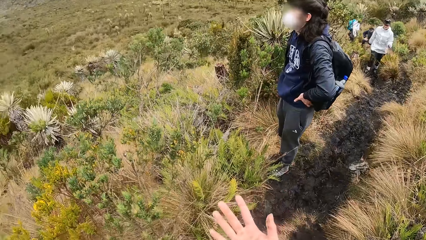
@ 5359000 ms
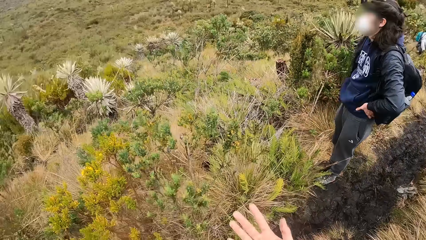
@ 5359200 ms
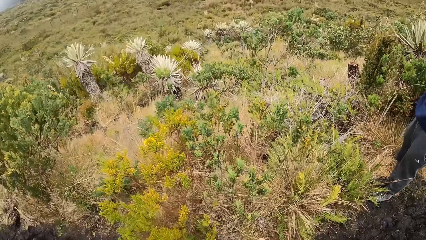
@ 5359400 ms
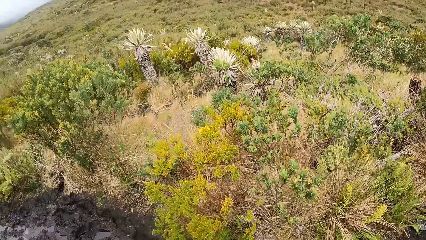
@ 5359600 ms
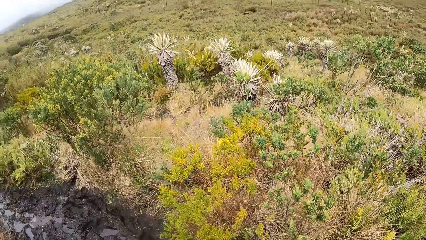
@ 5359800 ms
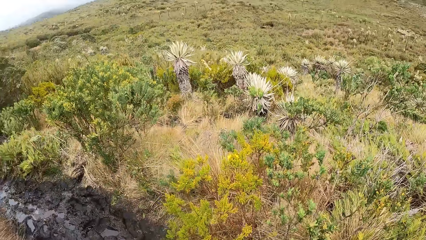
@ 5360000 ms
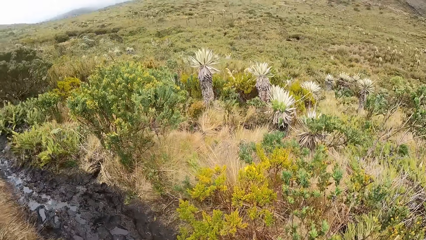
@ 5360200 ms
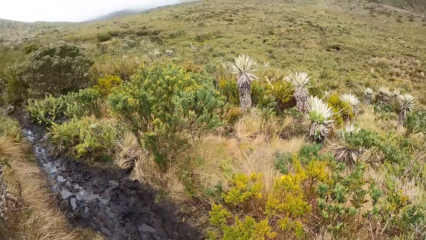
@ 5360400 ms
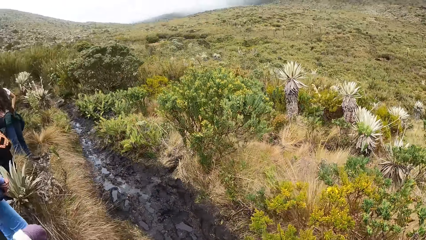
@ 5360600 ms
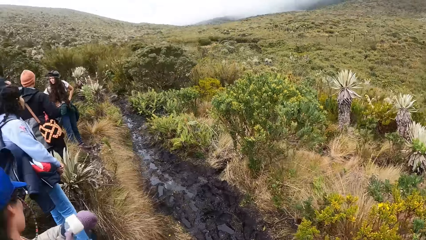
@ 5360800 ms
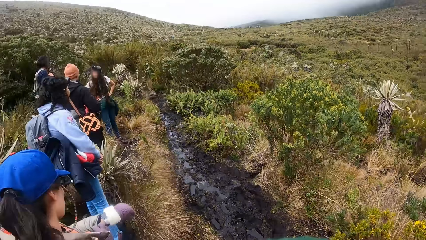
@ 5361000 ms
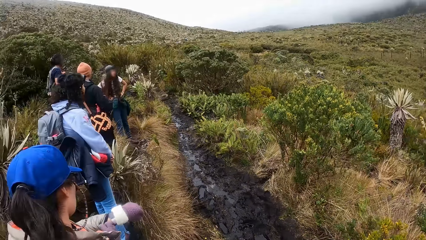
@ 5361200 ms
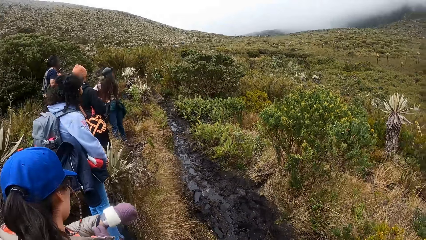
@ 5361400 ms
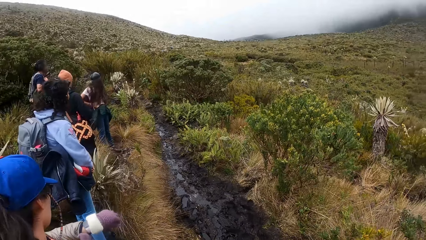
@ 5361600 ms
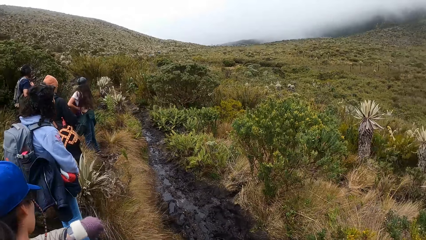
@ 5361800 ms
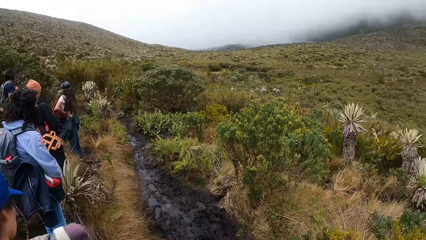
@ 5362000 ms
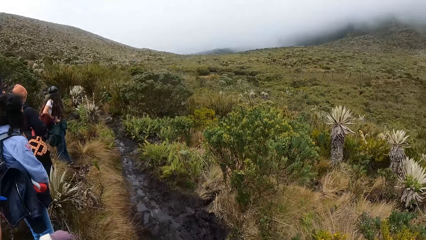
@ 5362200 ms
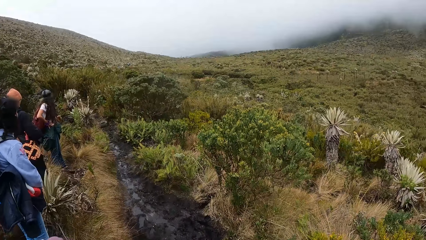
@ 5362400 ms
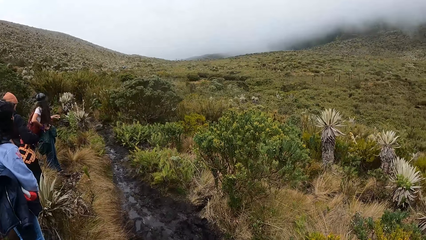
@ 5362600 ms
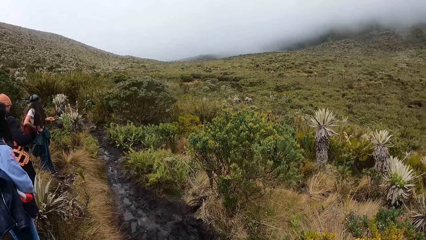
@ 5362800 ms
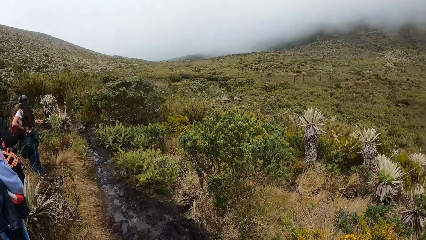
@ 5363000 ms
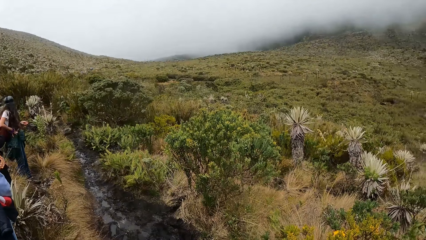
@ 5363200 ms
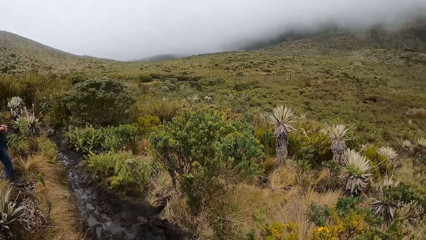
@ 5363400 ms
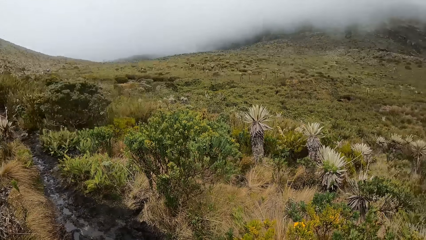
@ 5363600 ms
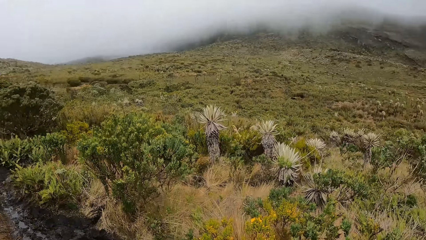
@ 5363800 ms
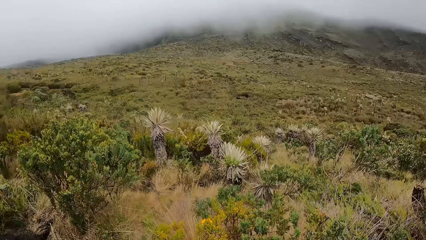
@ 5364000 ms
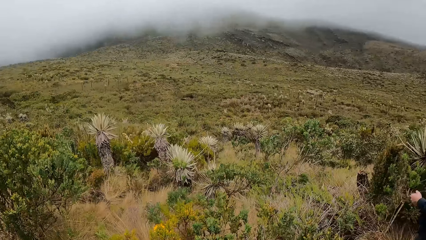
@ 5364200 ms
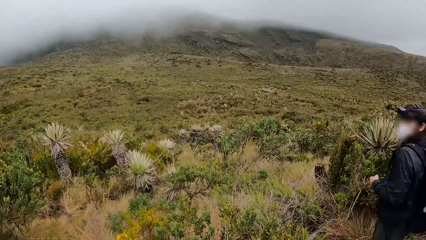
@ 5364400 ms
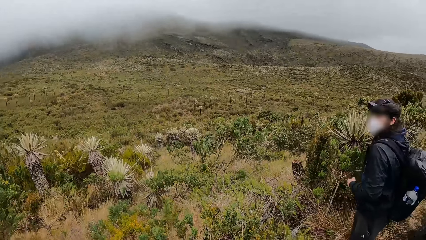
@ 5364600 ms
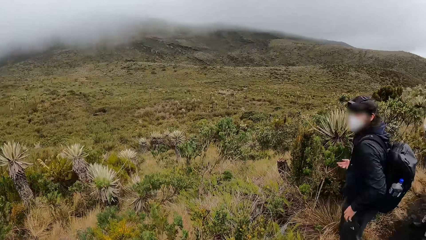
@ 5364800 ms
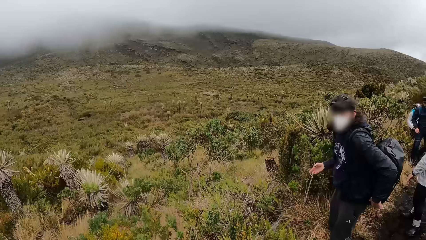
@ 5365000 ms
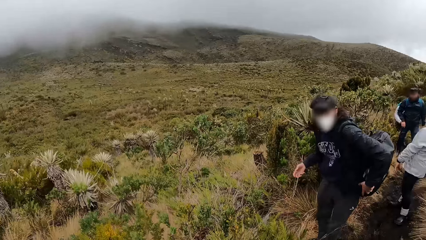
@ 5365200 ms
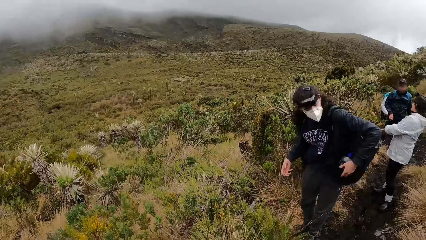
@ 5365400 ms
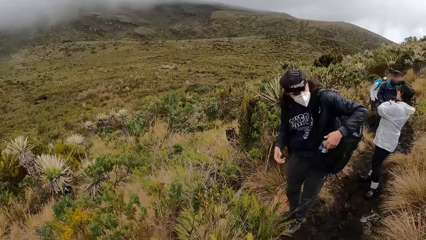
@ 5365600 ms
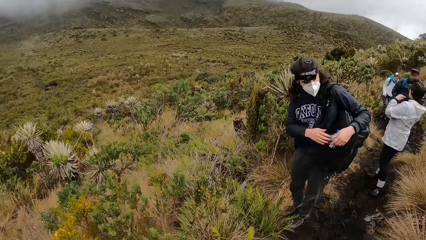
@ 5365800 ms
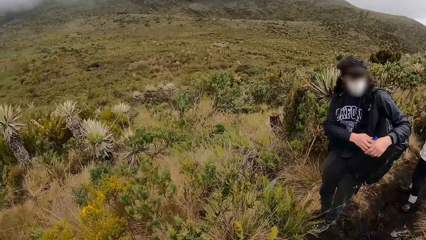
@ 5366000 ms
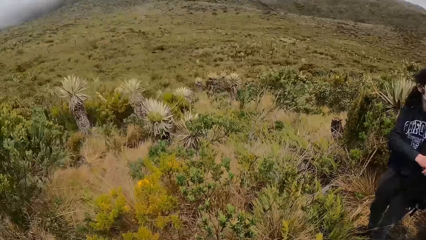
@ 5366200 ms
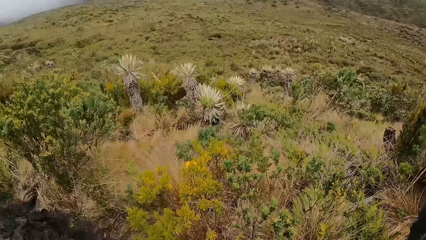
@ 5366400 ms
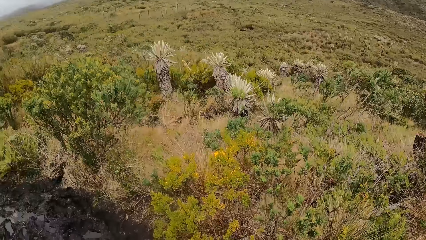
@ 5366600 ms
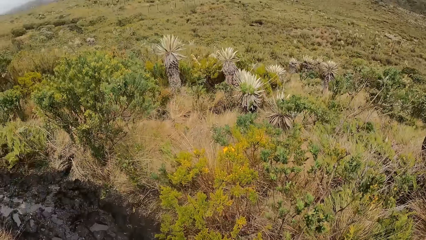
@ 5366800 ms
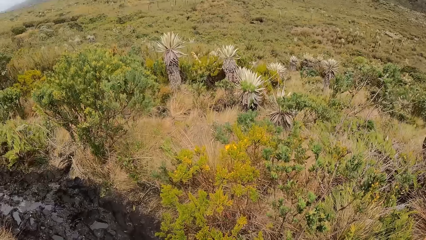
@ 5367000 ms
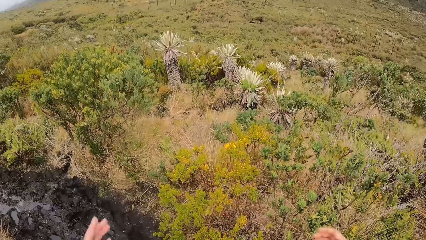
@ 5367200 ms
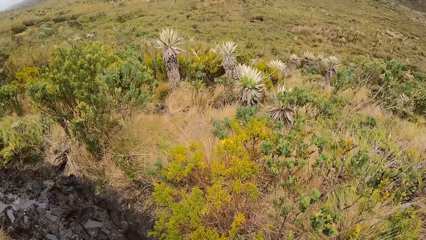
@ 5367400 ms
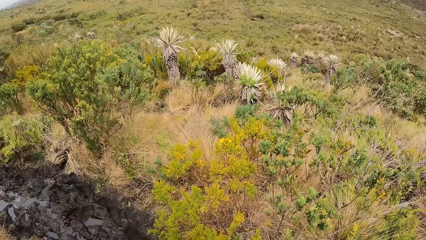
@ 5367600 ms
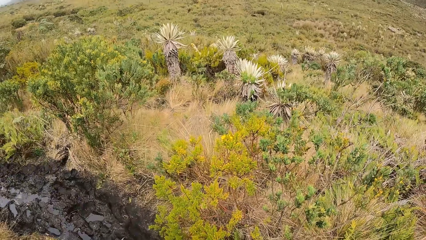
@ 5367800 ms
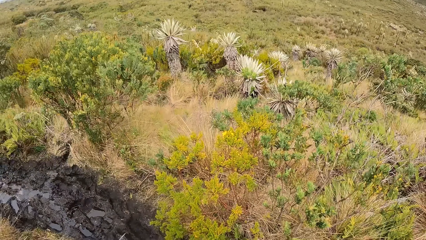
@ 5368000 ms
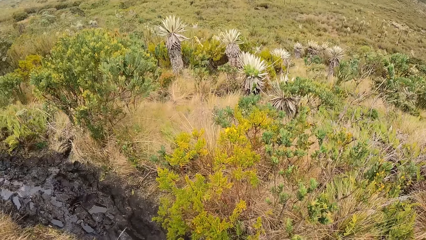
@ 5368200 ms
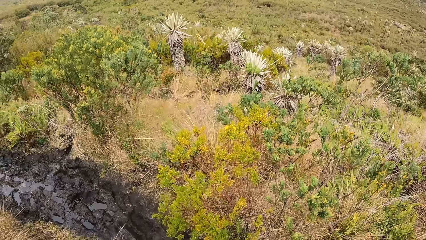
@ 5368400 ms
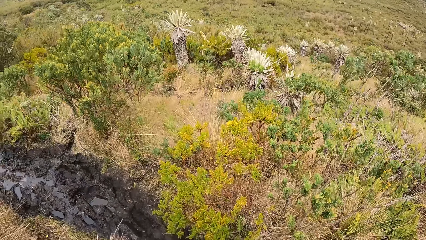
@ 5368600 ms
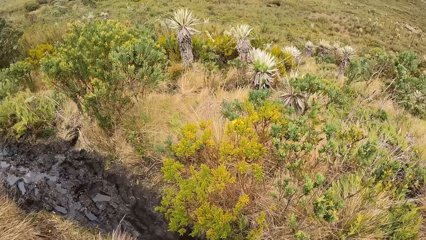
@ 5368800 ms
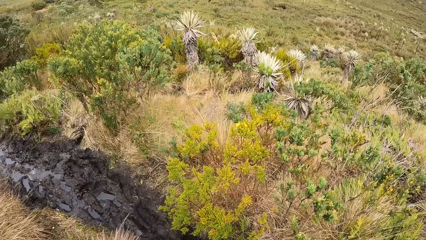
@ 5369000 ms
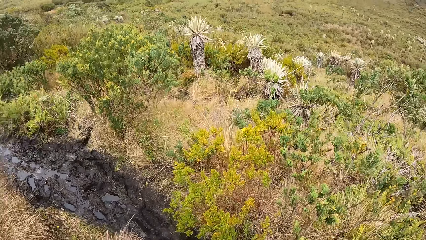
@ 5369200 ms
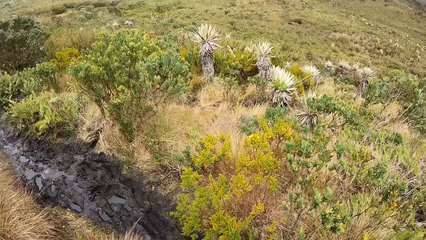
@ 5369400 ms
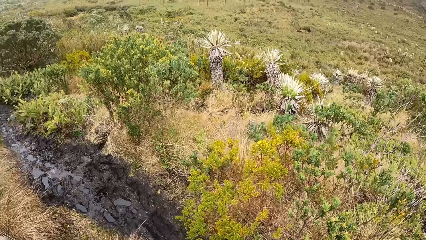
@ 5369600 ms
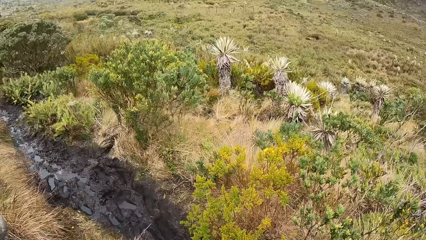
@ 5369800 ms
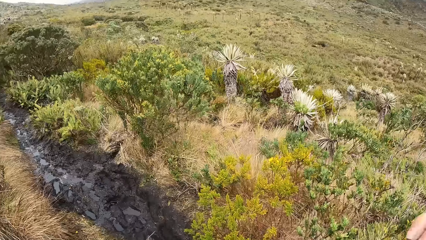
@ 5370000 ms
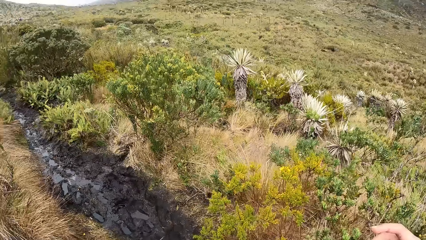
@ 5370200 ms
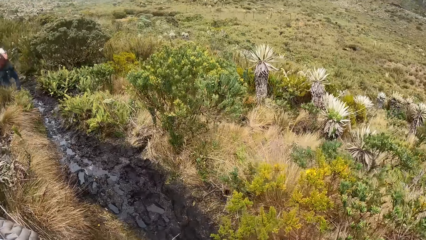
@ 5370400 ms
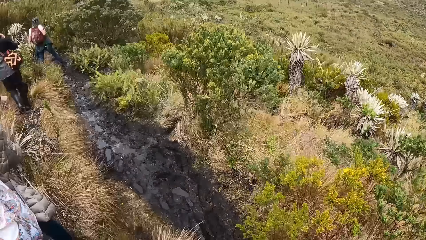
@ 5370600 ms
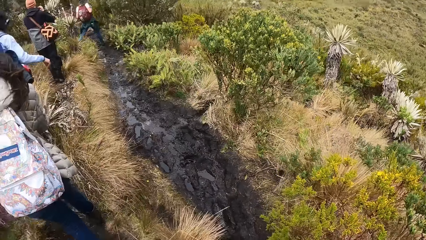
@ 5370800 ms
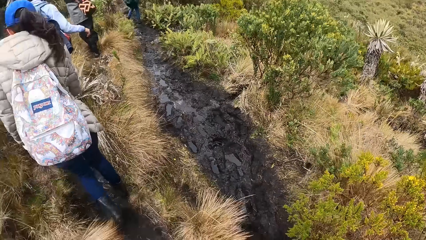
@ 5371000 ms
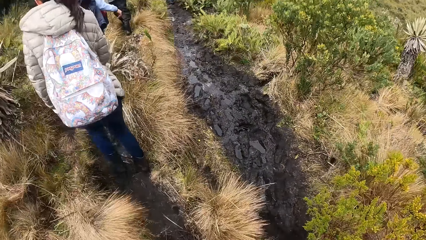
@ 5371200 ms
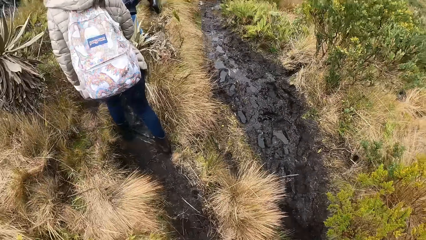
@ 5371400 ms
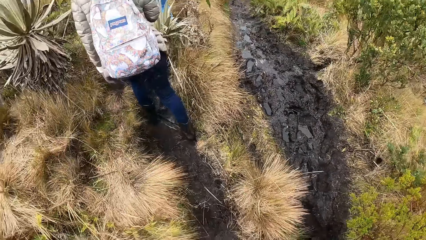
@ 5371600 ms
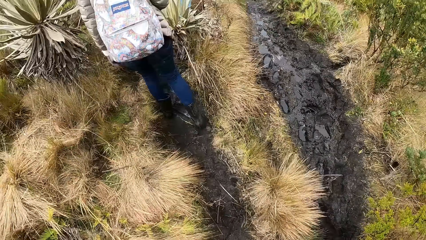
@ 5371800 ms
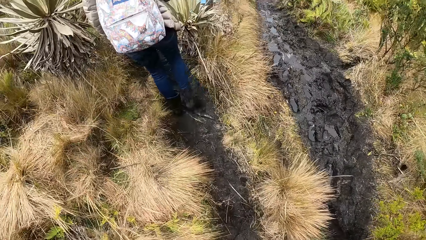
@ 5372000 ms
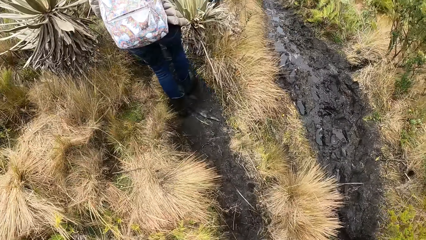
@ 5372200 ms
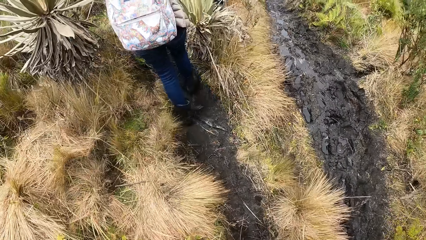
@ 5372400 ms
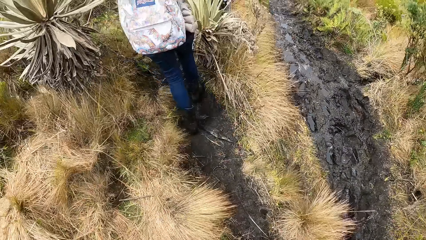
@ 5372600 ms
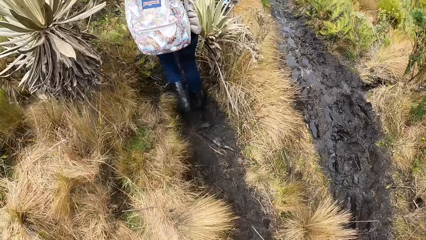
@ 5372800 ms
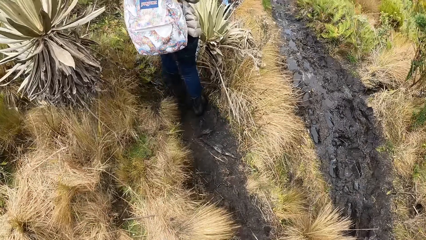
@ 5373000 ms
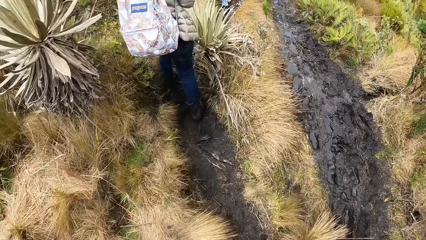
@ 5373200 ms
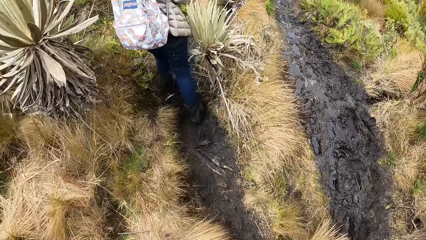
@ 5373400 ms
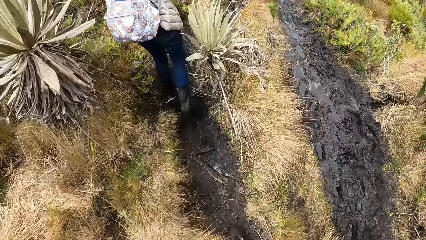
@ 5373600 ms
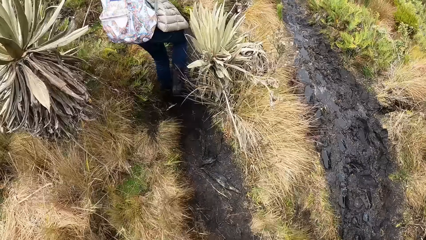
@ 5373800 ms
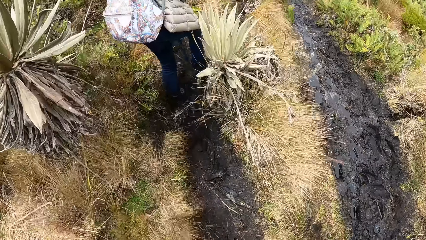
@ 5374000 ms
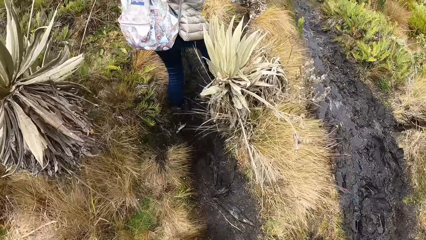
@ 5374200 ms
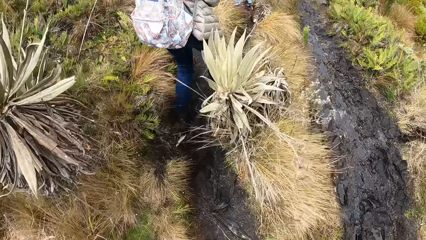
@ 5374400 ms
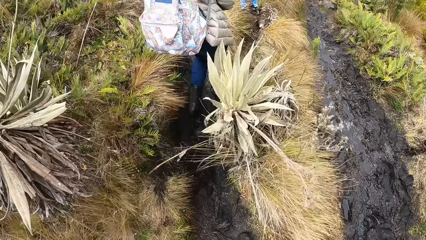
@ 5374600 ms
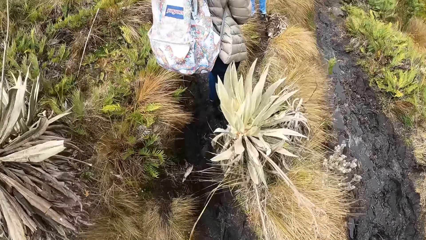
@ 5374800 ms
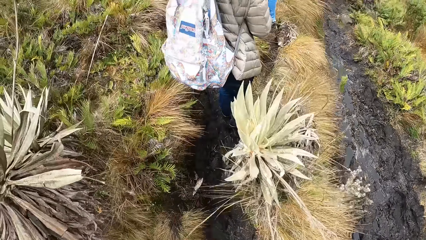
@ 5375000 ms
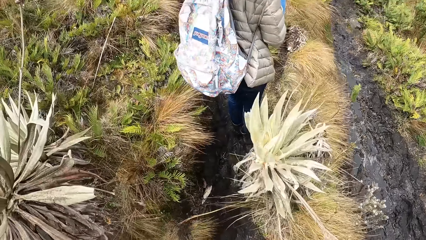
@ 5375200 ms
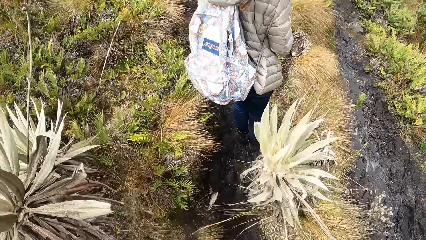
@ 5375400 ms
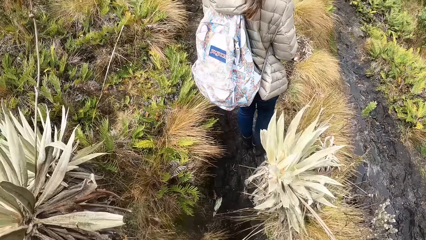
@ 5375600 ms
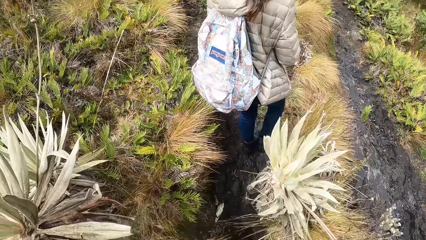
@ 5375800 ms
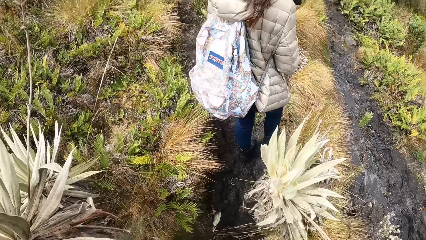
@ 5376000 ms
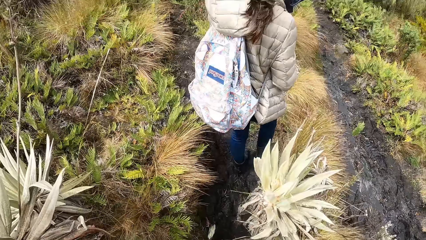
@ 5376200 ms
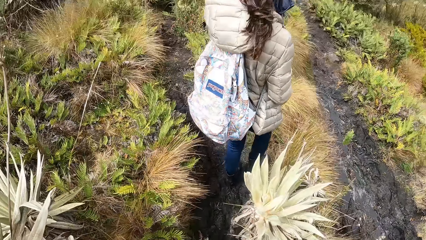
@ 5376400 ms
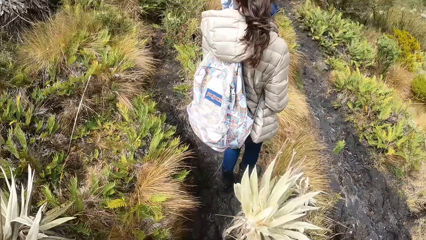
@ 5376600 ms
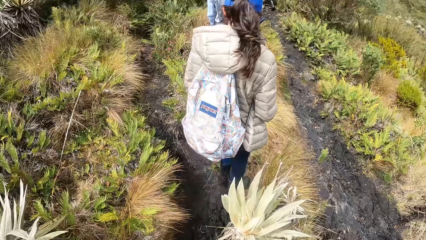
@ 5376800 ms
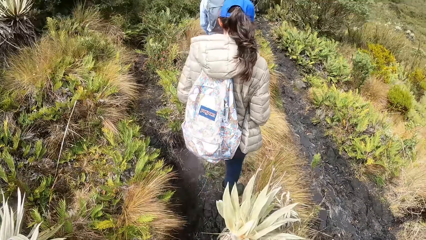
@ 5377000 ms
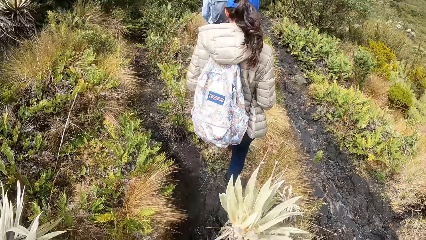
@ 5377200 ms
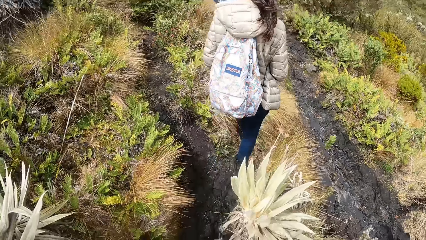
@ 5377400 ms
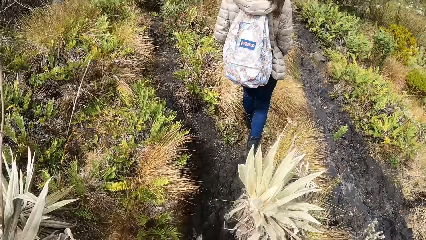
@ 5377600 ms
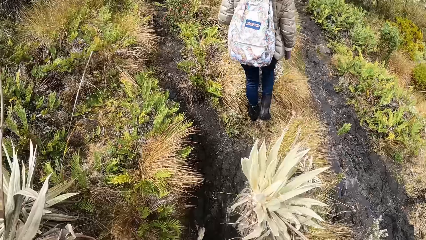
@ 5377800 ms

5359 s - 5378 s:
The camera wearer looks at a hand. They look around. The man holds his backpack with his left hand. He holds a bottle of water in the backpack with his right hand. The woman walks on the grassland. The camera wearer moves towards the woman. The woman walks on the grassland.
